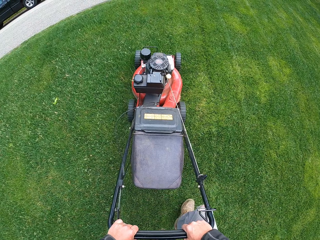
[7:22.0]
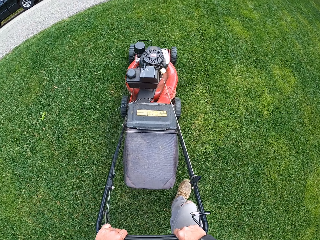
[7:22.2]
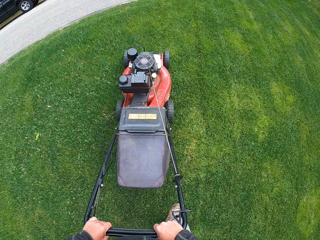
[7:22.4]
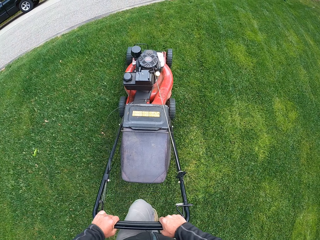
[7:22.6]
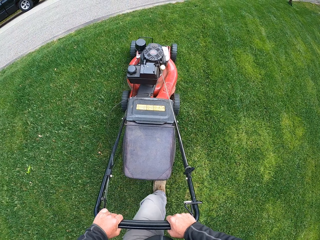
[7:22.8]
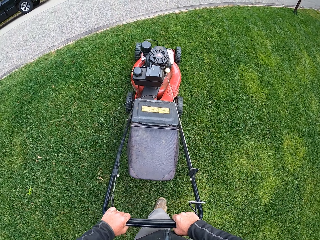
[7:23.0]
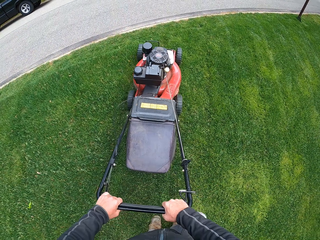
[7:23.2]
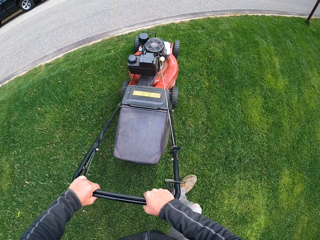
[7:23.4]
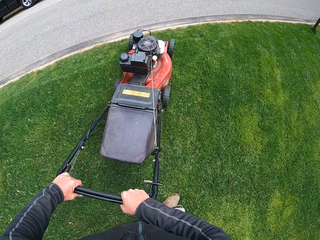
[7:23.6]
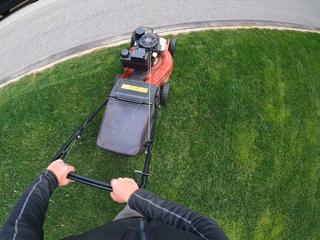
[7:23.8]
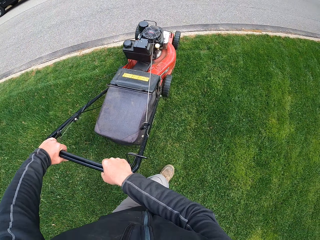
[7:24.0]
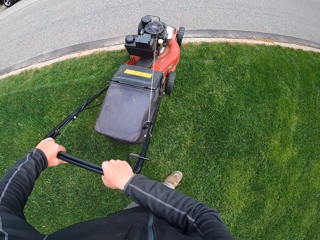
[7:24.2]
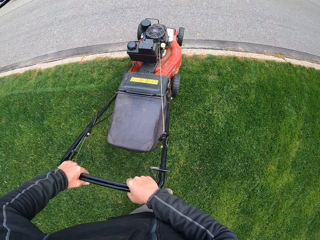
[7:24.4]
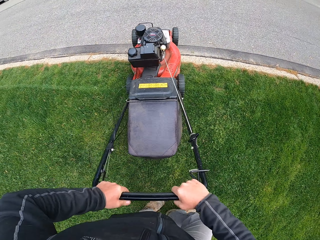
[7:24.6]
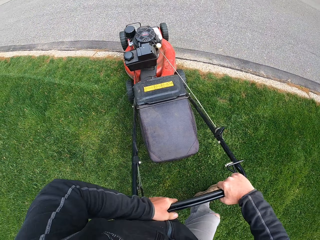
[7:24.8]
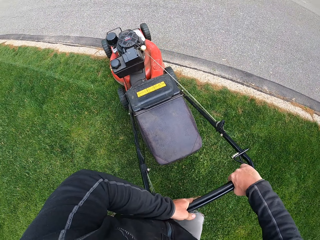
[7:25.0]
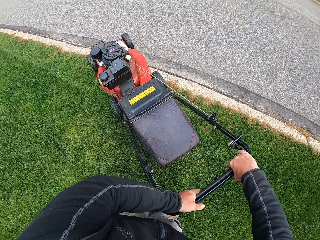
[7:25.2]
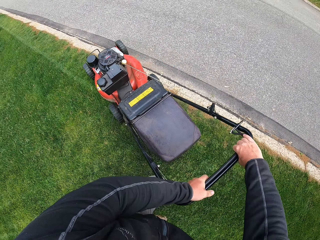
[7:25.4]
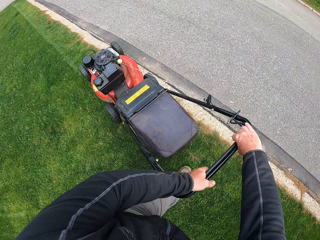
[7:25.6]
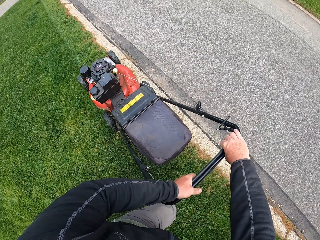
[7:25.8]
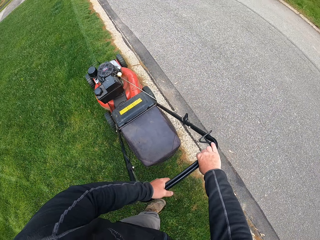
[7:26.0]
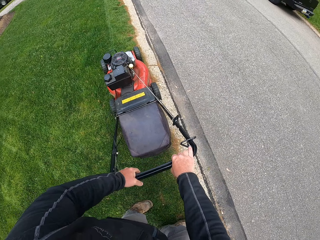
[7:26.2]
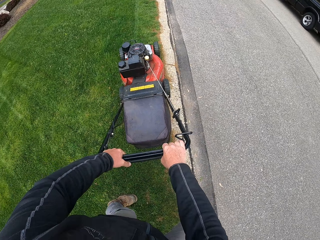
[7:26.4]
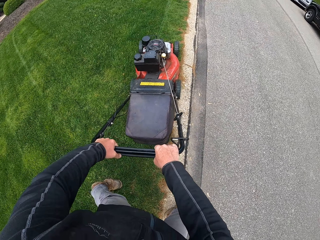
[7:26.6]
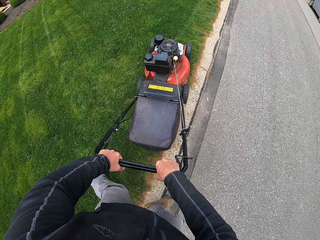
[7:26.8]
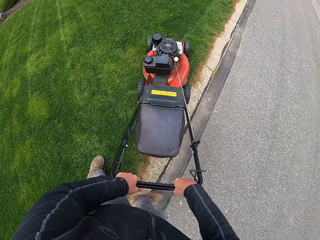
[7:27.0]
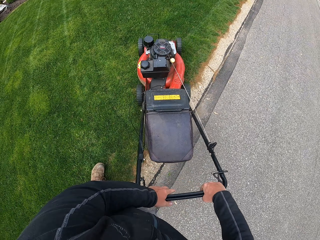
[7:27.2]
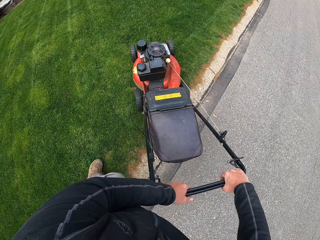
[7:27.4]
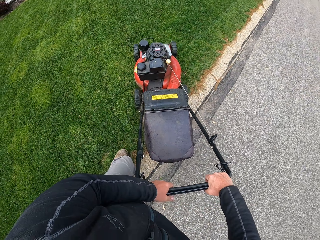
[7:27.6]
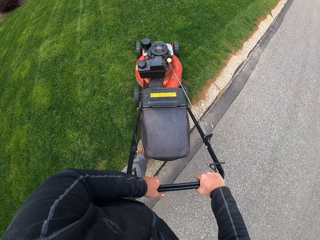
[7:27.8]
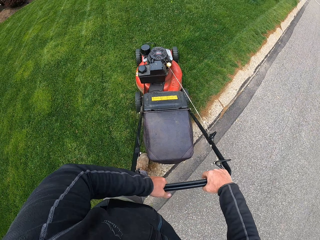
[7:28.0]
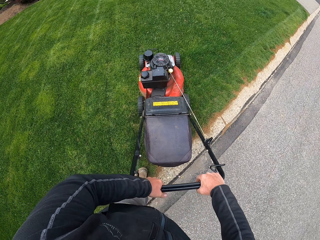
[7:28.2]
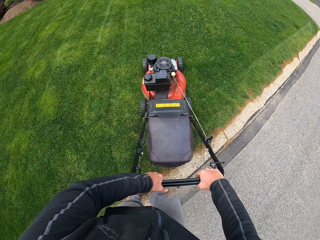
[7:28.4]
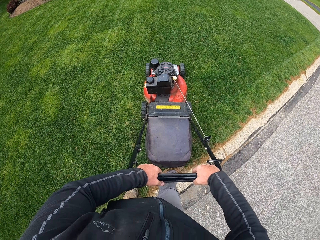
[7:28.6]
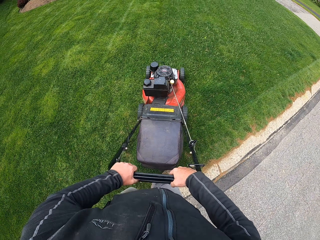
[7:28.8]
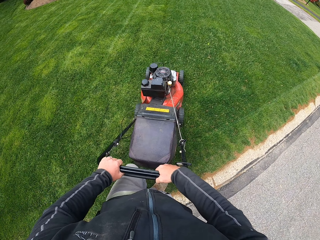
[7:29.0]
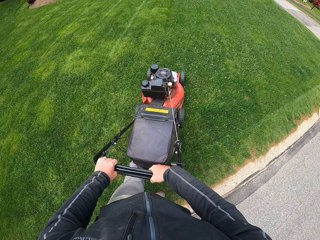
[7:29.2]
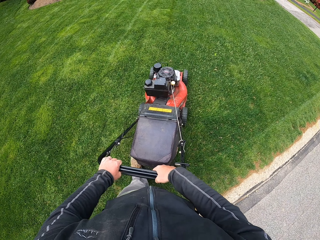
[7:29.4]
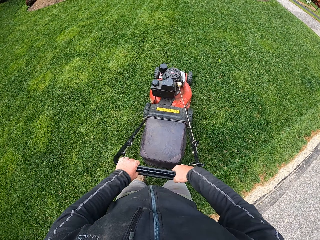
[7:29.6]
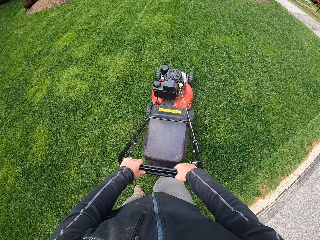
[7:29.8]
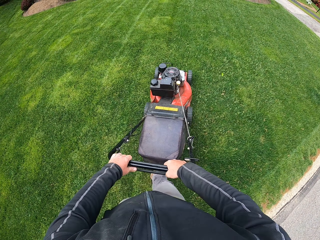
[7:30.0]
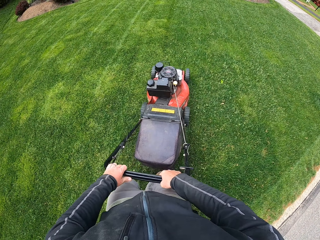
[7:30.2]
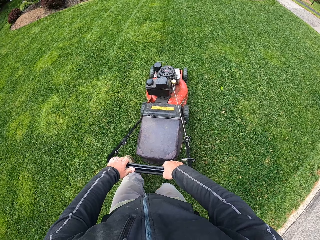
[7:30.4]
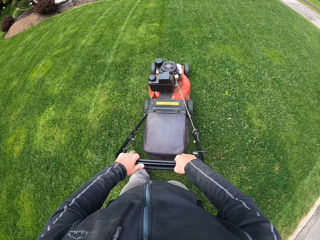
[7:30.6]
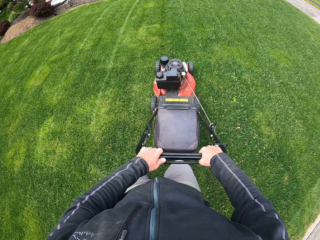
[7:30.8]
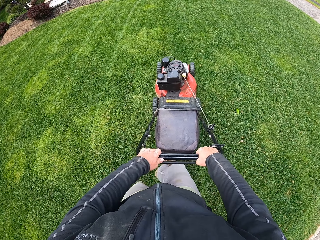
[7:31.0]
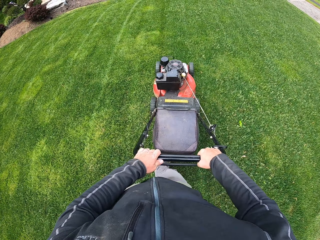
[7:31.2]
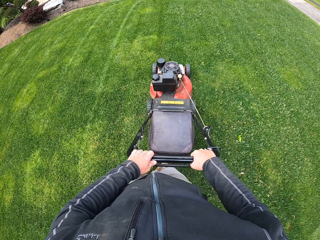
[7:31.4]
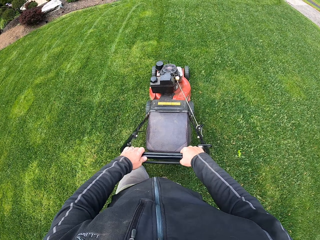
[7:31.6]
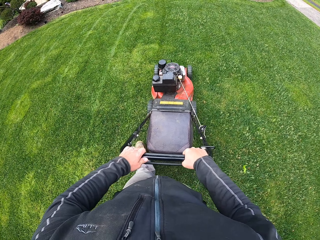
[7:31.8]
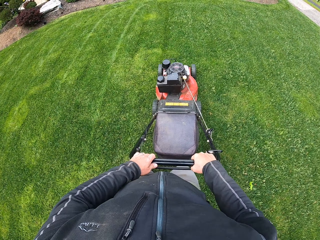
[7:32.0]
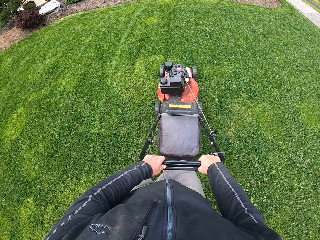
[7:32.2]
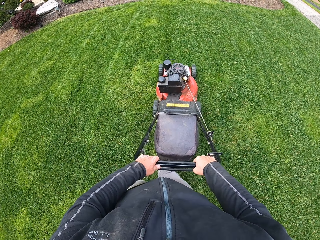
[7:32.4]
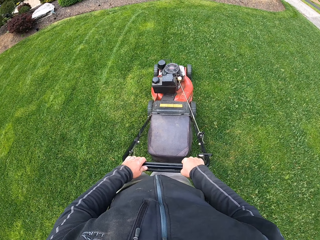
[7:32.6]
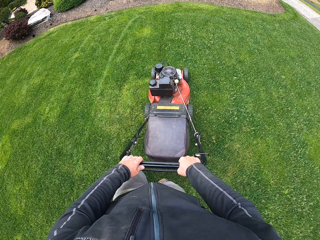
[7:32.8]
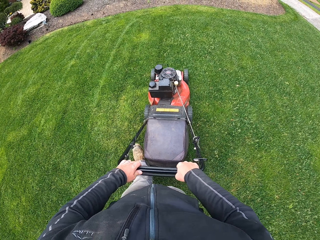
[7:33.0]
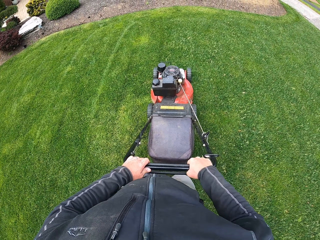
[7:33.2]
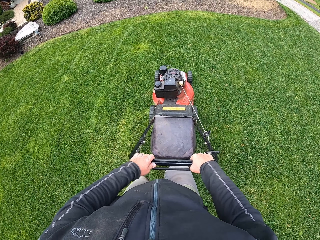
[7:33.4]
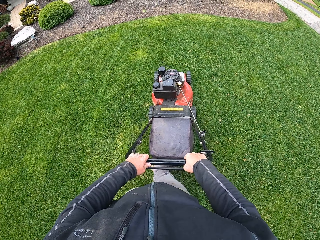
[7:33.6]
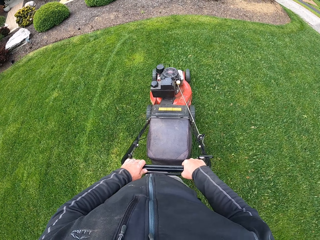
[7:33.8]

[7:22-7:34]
The camera wearer turns a lawn mower. They cut grass.

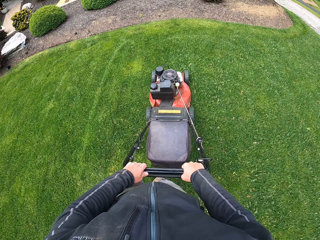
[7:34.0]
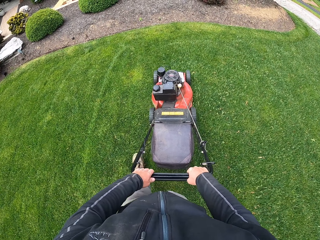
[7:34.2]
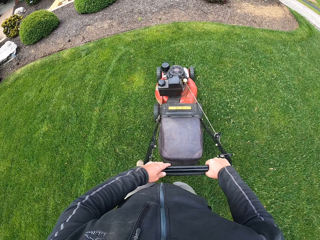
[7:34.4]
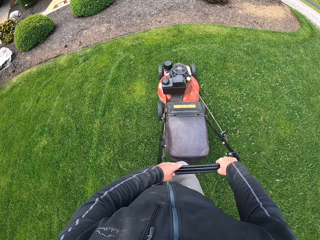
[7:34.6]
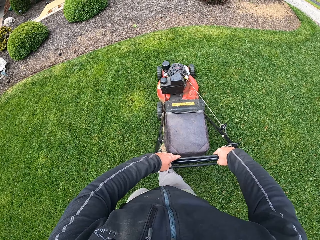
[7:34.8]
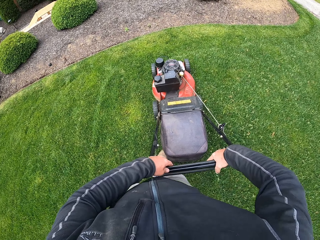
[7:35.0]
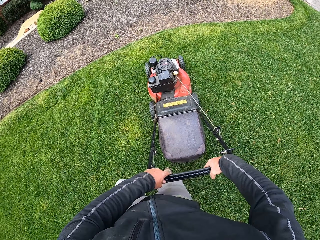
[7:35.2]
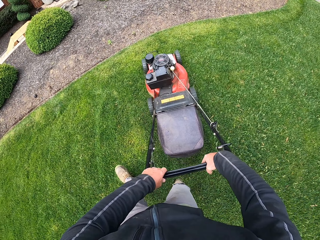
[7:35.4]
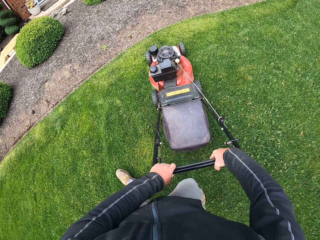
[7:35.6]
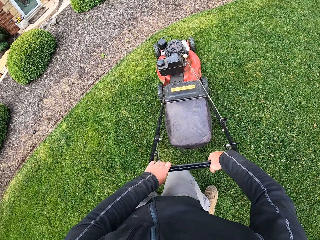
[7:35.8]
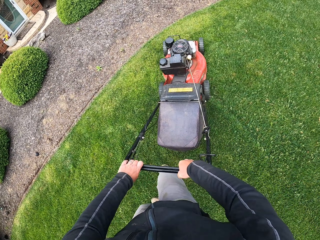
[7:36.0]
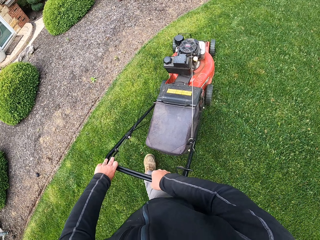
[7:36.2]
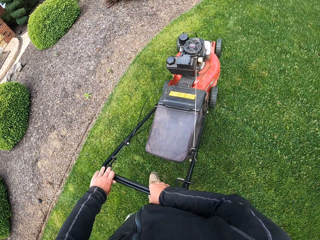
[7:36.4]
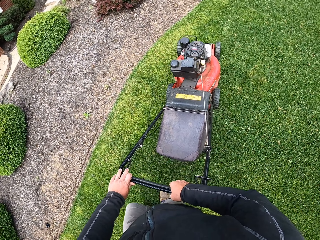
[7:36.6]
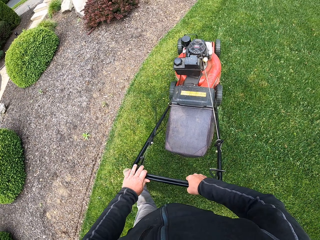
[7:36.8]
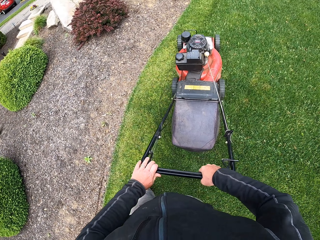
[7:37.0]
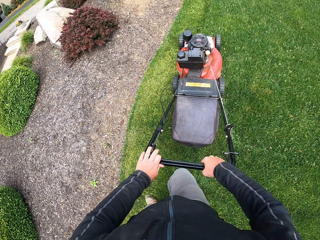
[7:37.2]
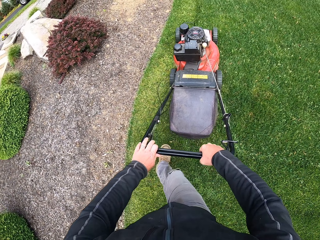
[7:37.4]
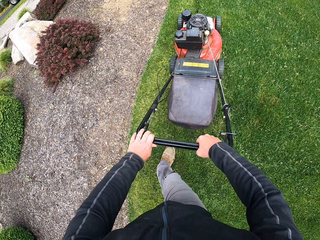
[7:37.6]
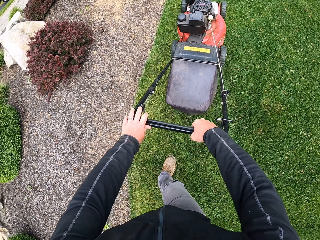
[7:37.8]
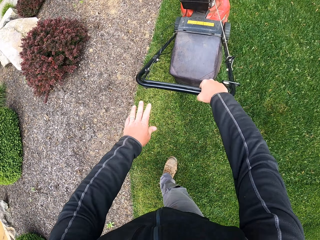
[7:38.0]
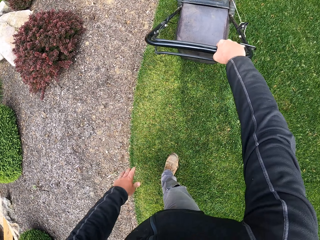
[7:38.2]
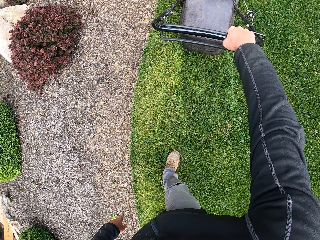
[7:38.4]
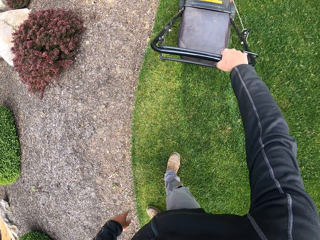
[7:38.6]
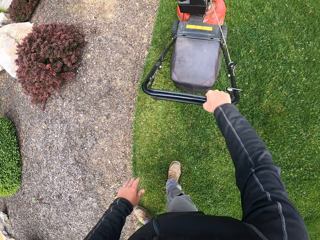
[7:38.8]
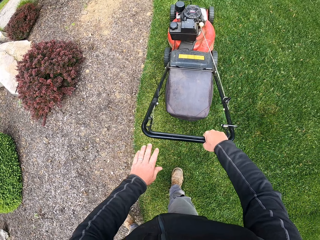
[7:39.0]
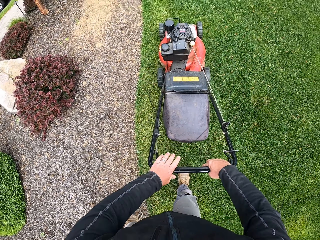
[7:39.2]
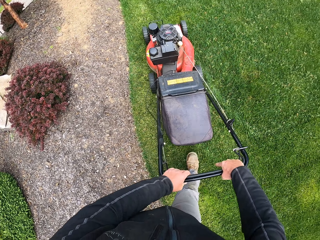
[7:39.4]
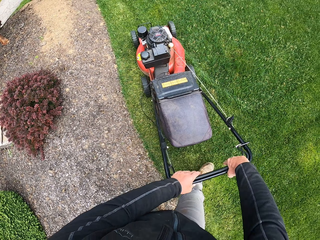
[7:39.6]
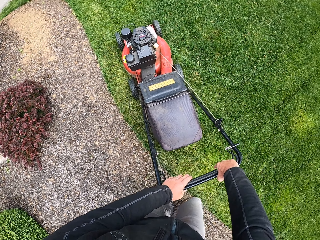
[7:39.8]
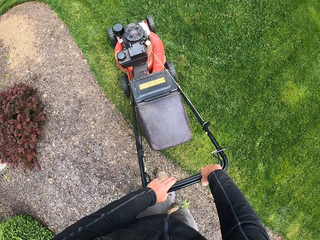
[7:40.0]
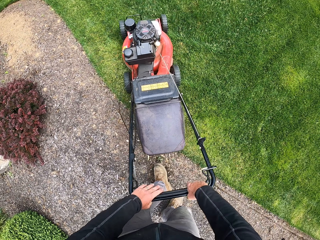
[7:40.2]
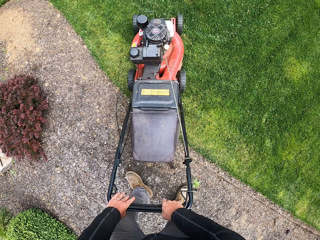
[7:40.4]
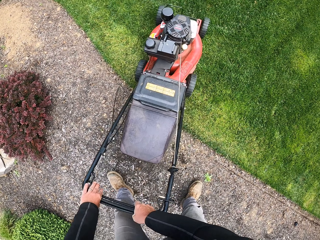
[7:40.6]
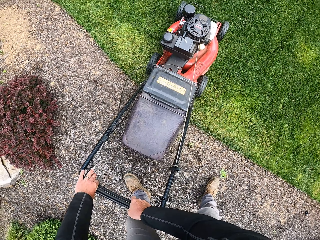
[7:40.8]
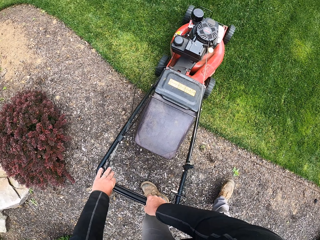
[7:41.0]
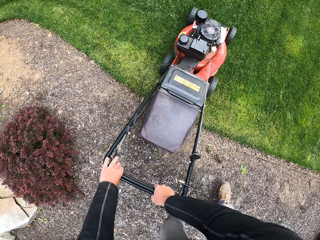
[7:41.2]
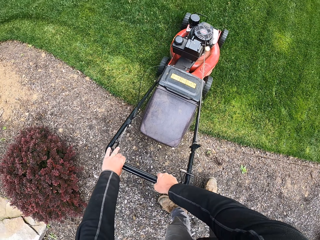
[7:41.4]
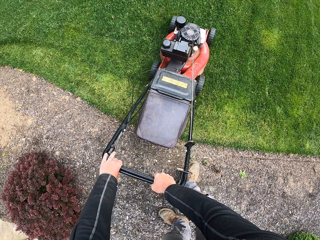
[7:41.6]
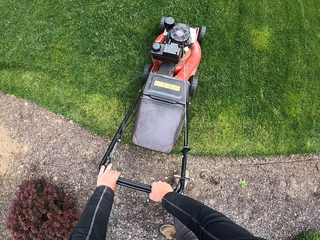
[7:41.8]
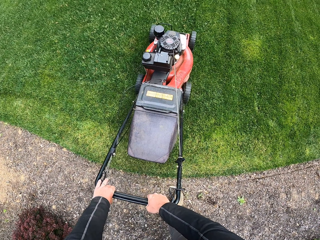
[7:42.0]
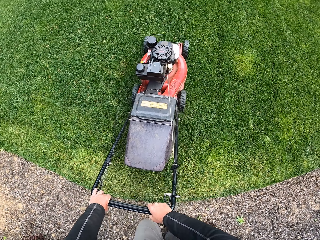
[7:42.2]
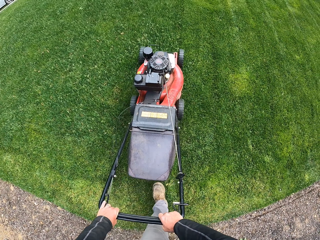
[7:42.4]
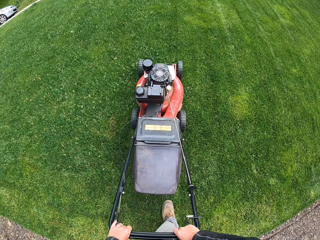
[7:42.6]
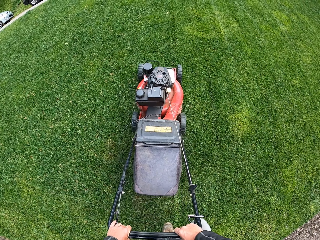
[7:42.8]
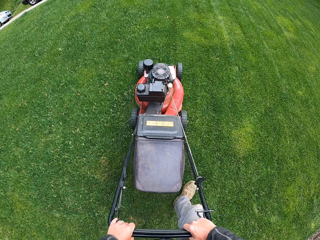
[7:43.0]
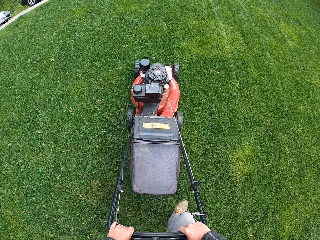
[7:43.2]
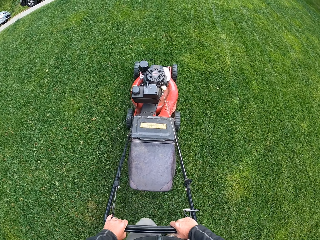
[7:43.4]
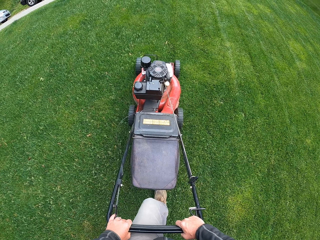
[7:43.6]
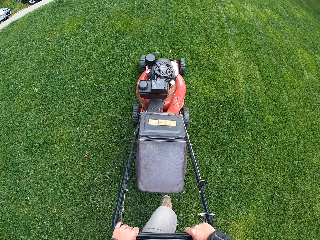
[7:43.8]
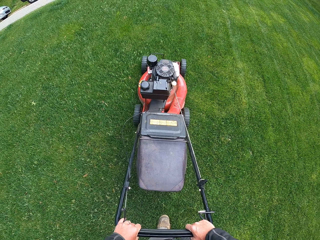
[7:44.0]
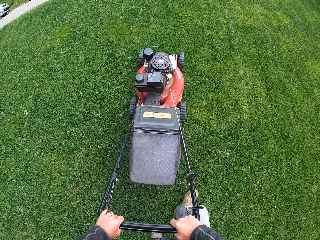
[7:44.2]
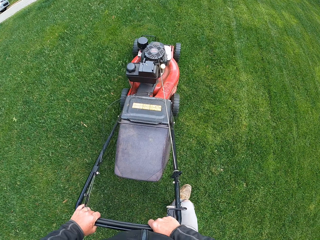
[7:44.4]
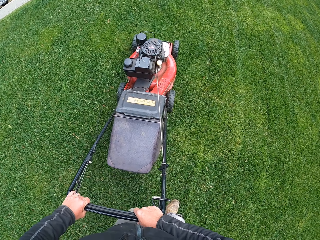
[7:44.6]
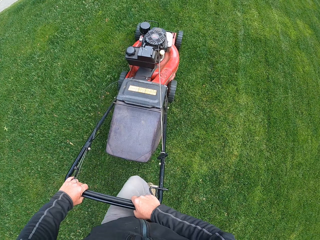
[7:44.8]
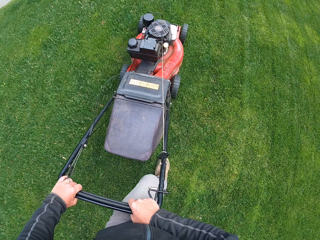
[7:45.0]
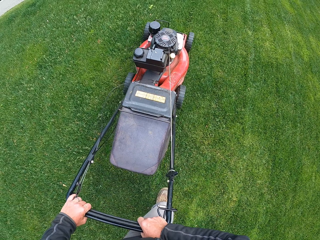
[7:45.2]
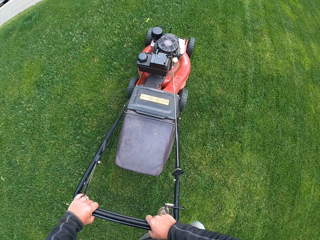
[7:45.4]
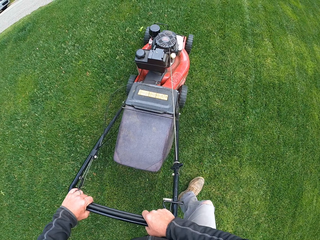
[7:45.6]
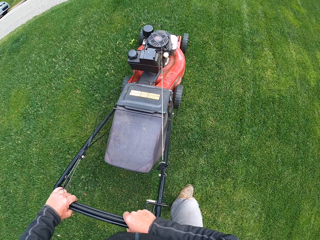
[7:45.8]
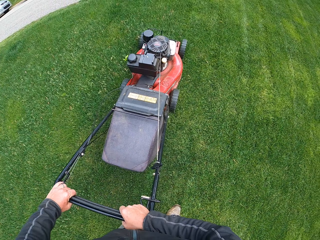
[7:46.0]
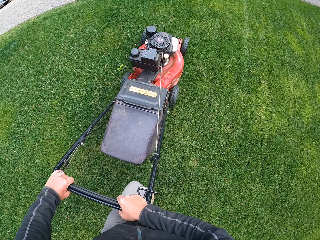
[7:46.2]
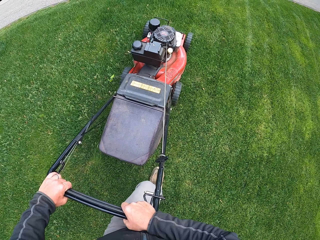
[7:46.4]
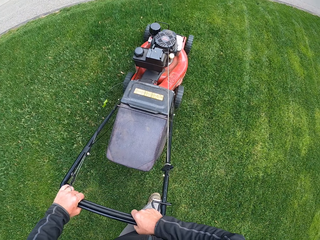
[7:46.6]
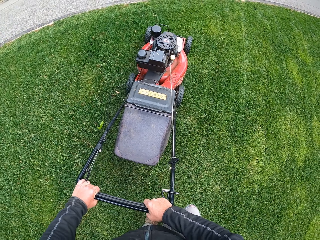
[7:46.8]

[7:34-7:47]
The camera wearer turns a lawn mower. They cut grass.
